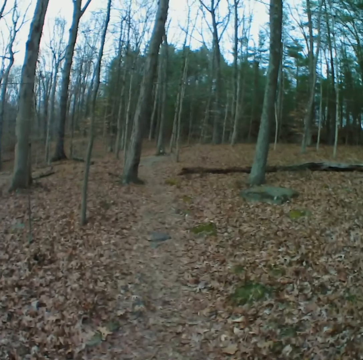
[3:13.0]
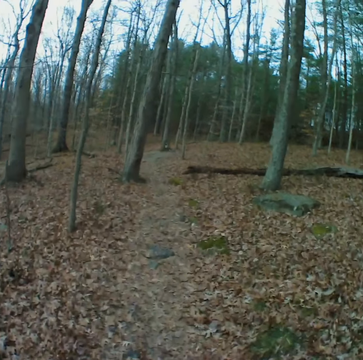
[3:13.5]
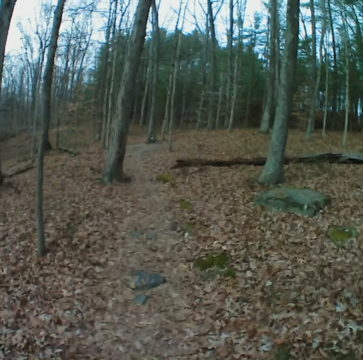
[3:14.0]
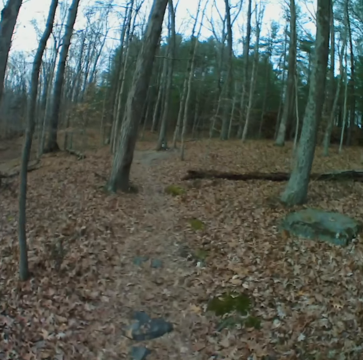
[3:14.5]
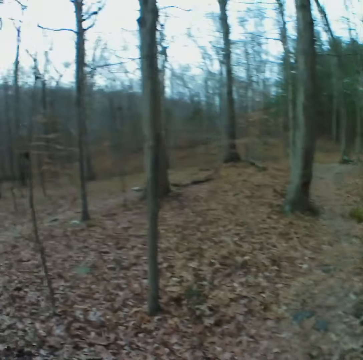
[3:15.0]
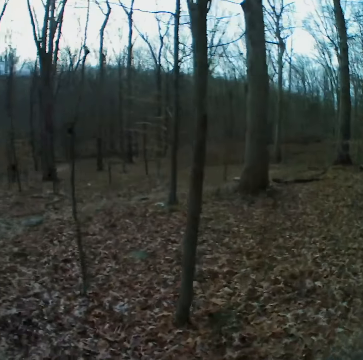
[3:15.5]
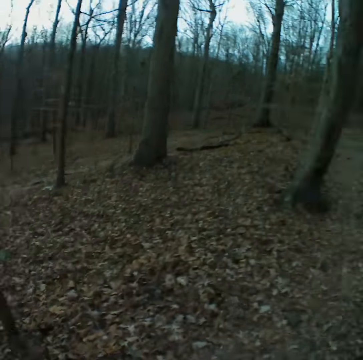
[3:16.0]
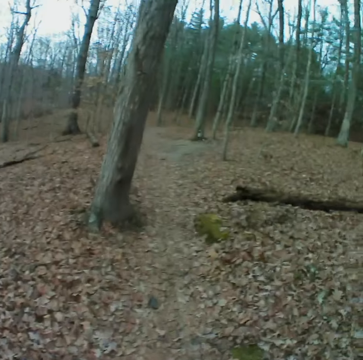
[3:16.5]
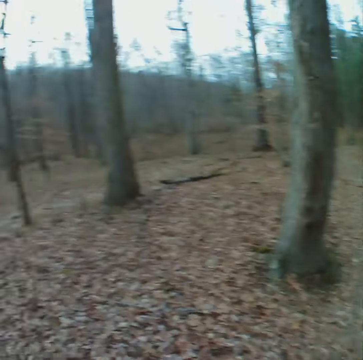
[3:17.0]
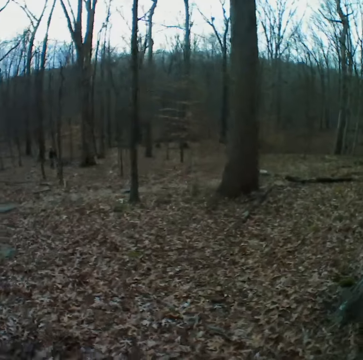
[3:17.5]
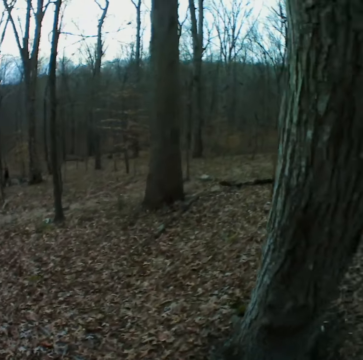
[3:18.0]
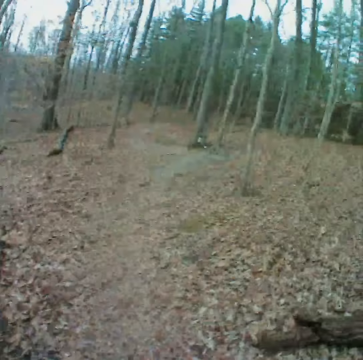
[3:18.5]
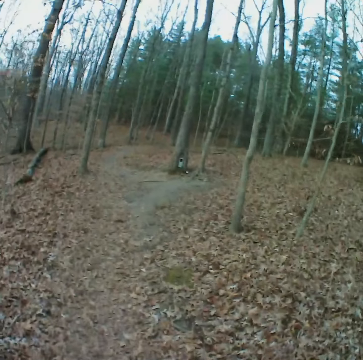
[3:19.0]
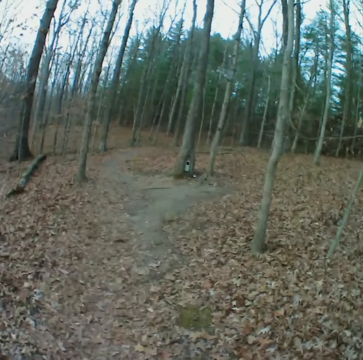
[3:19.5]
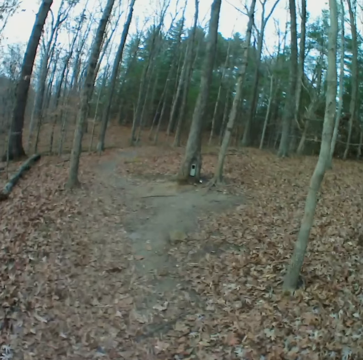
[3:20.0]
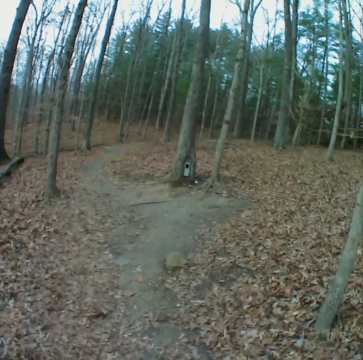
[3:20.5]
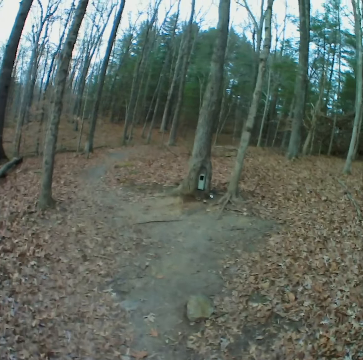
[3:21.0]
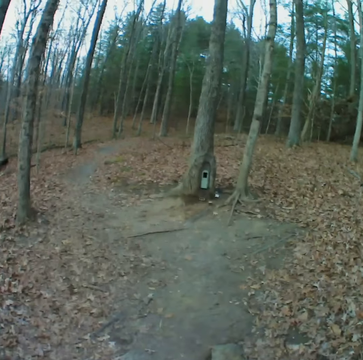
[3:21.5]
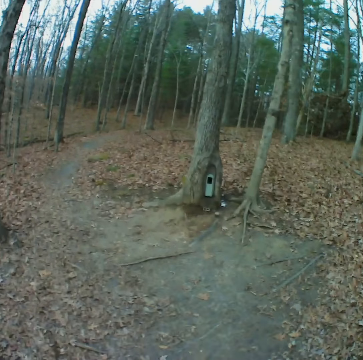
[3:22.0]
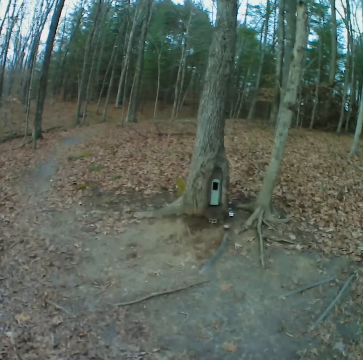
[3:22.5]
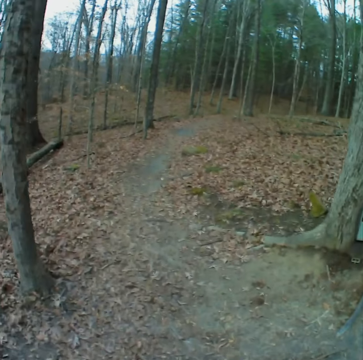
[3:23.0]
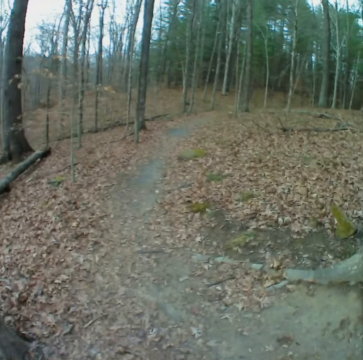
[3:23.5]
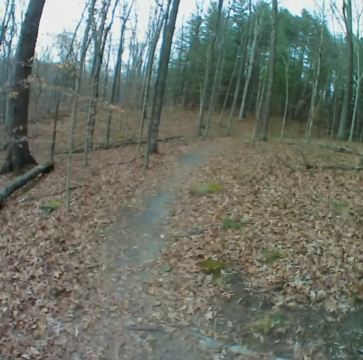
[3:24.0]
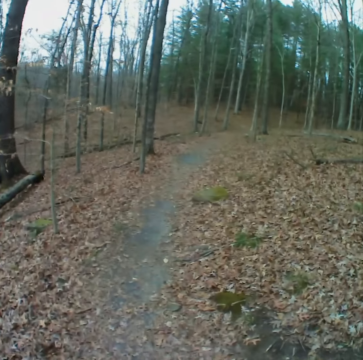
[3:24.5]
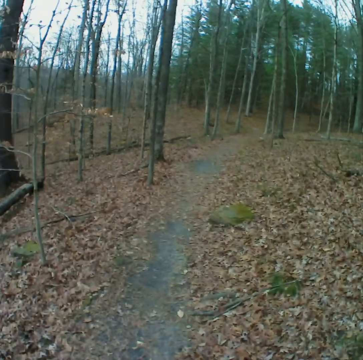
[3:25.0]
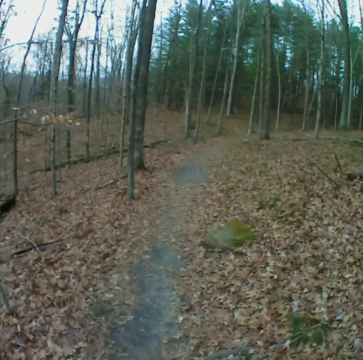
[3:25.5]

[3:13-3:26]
The camera wearer looks around the forest. They walk on the road in the forest.

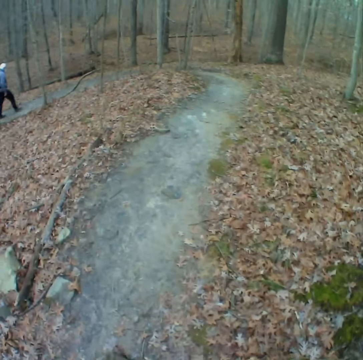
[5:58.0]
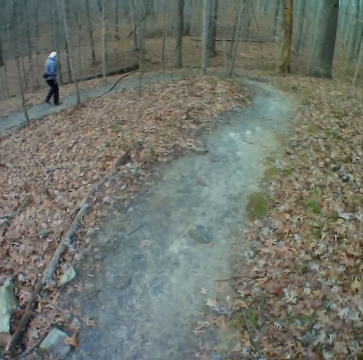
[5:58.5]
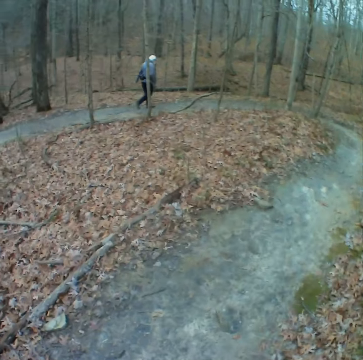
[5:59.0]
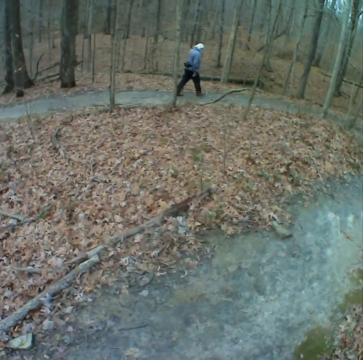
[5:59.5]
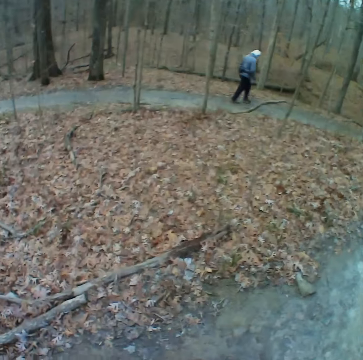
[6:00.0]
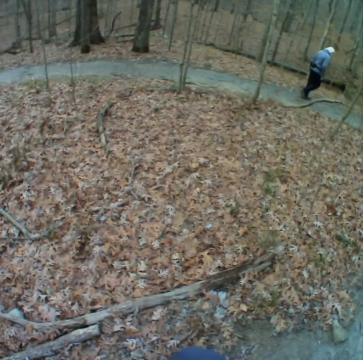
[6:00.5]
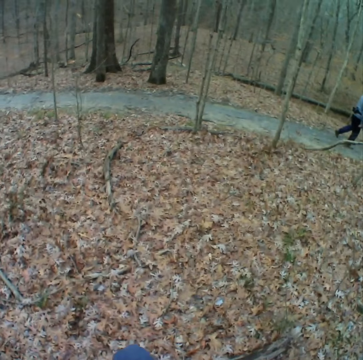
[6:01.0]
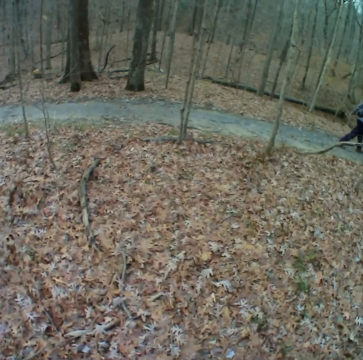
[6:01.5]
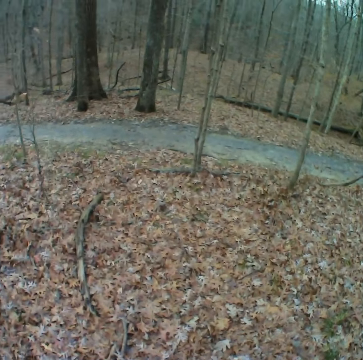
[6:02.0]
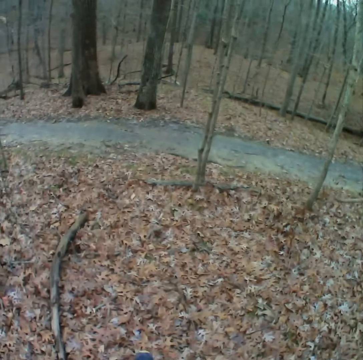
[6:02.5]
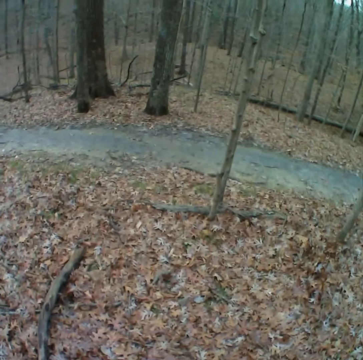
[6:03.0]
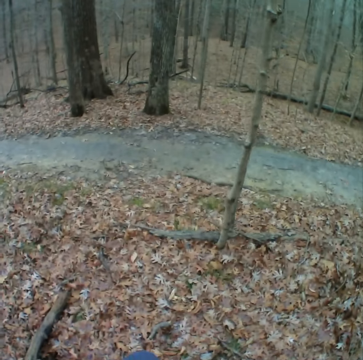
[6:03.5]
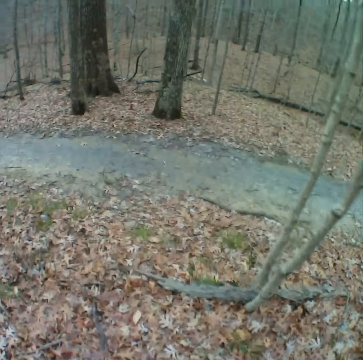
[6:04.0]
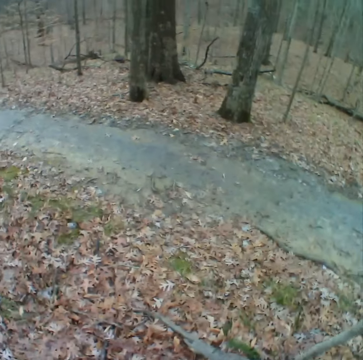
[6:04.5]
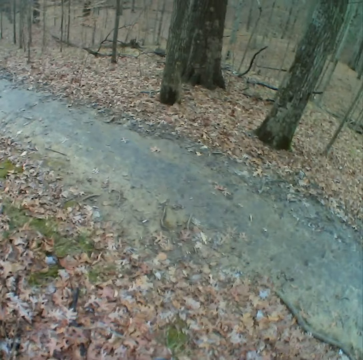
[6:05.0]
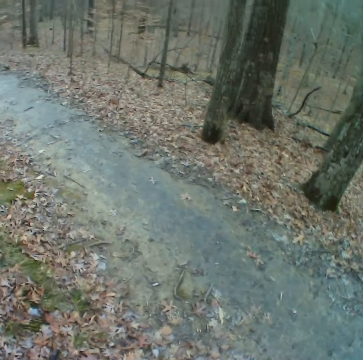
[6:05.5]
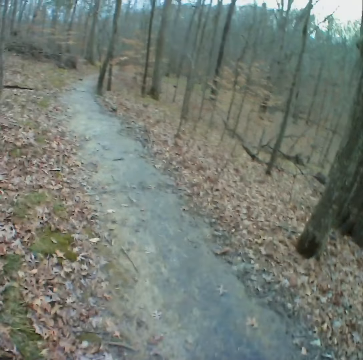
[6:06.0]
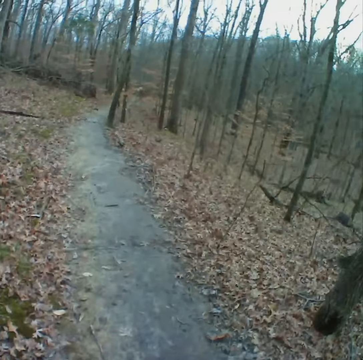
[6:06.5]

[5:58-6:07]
The camera wearer looks at a man. They walk on the road in the forest.

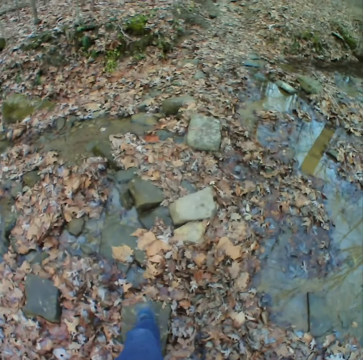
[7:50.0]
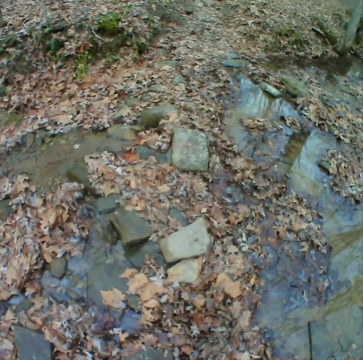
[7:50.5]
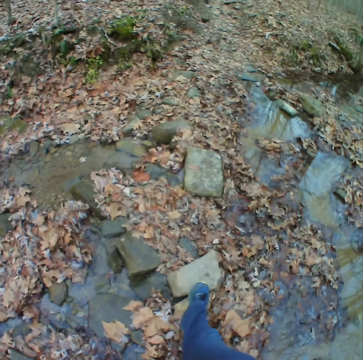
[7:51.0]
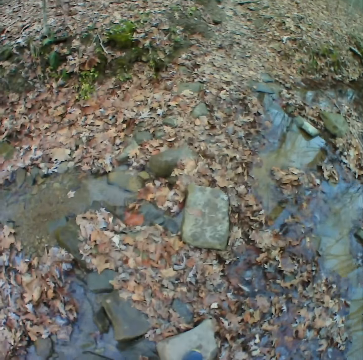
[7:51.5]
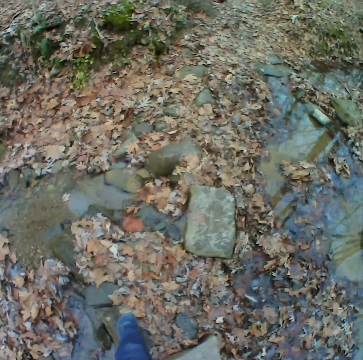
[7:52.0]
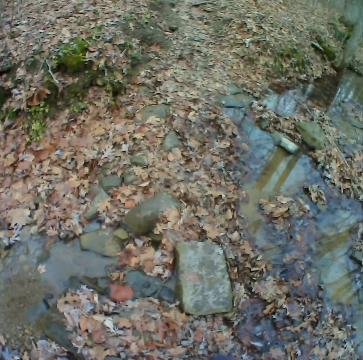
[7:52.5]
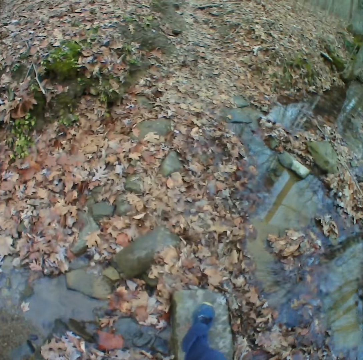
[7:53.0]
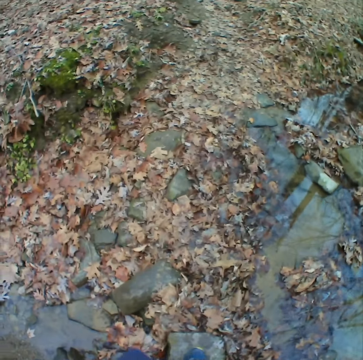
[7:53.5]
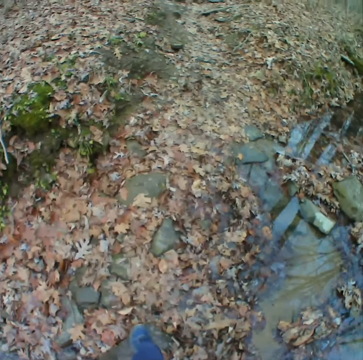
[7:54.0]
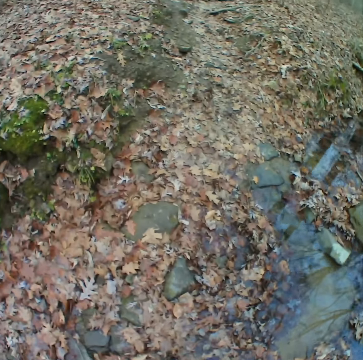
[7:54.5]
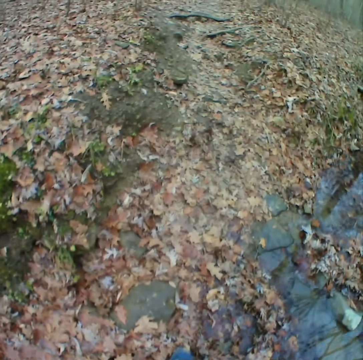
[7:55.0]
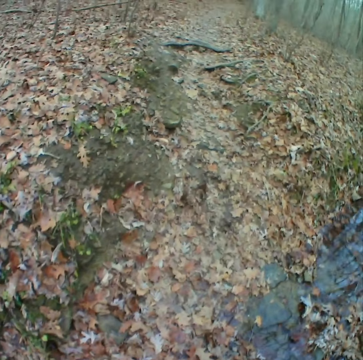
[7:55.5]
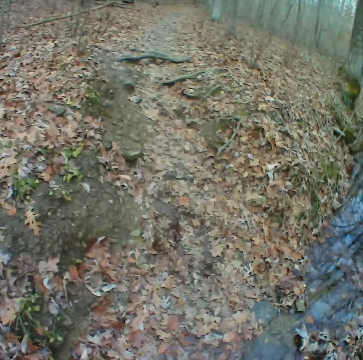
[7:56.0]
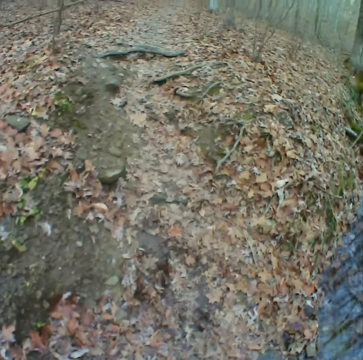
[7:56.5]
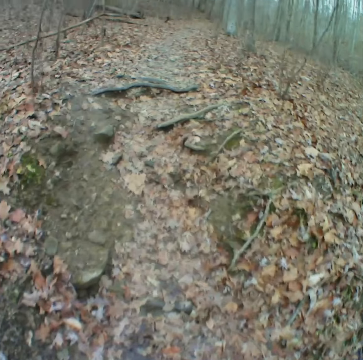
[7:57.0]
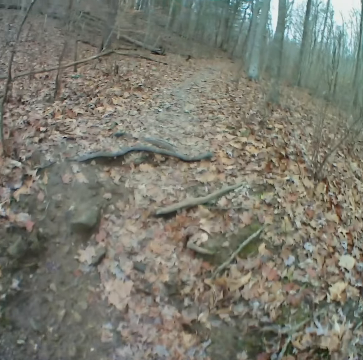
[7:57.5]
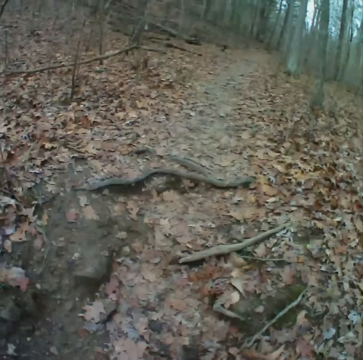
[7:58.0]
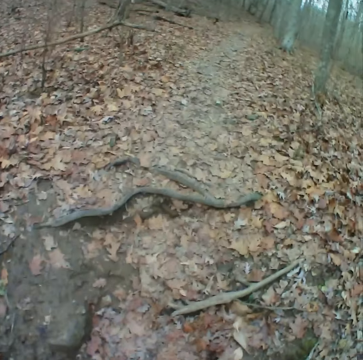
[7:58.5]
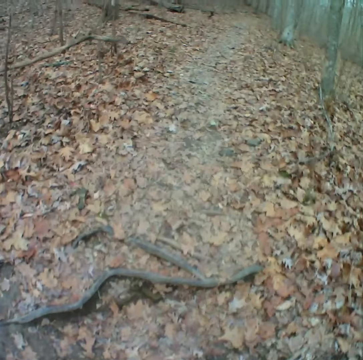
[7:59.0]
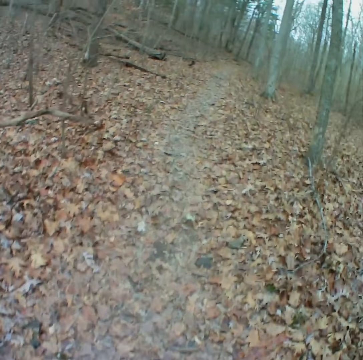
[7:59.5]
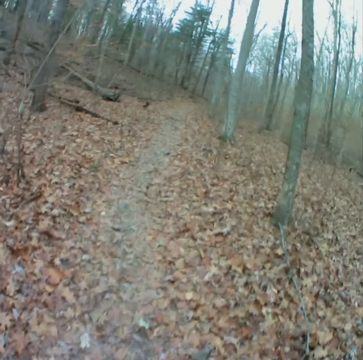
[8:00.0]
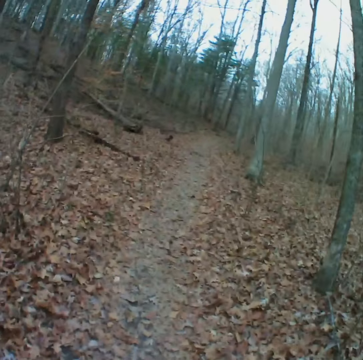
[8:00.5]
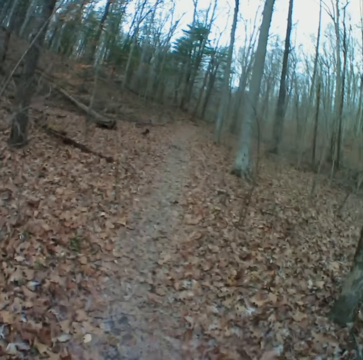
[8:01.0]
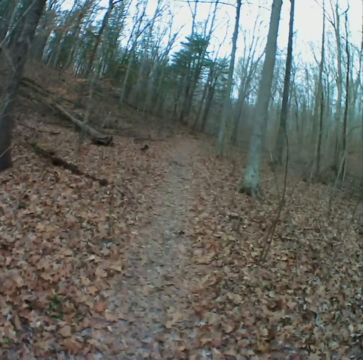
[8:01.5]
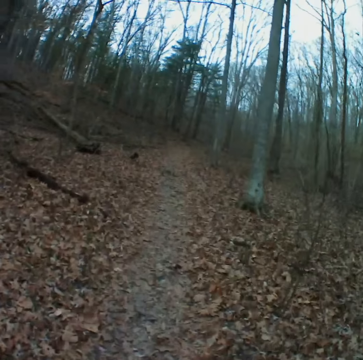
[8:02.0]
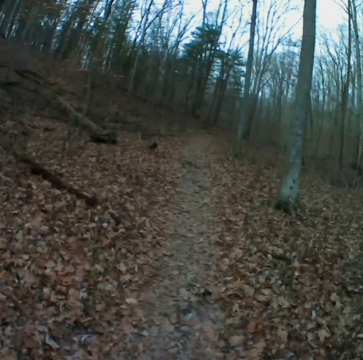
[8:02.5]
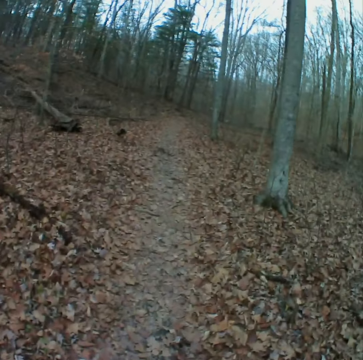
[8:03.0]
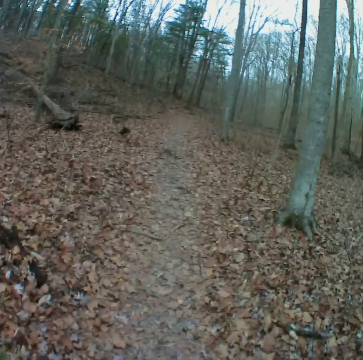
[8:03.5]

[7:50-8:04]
The camera wearer steps on the stones. They walk on the road in the forest.

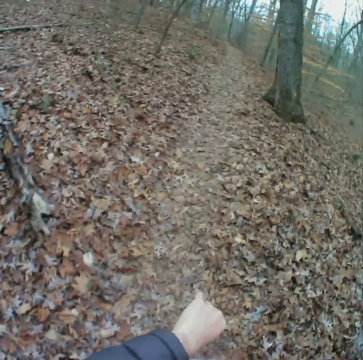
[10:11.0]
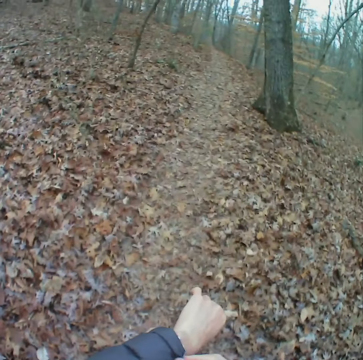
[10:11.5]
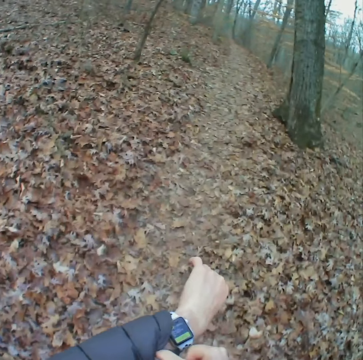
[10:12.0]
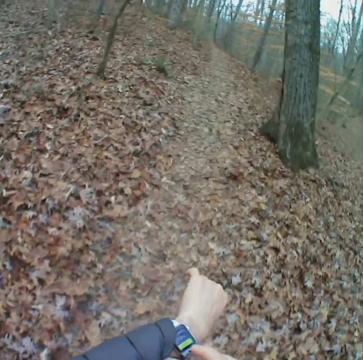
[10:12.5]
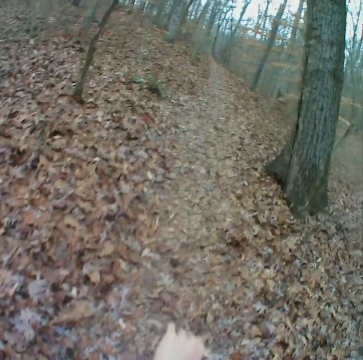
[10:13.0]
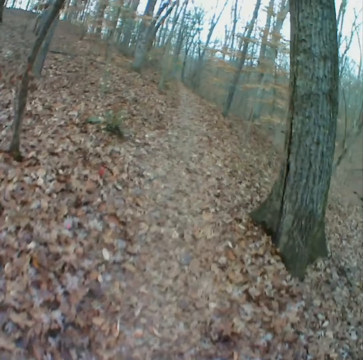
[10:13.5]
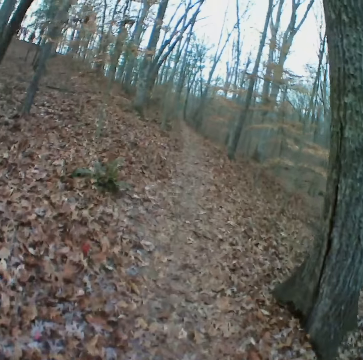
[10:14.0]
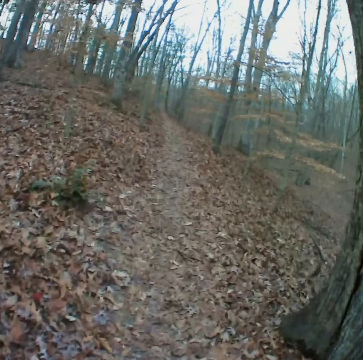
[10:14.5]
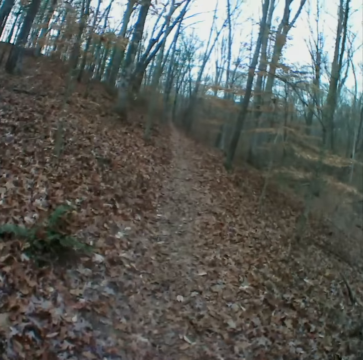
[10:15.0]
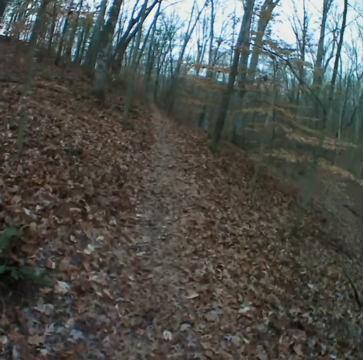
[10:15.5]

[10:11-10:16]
The camera wearer checks the watch.
